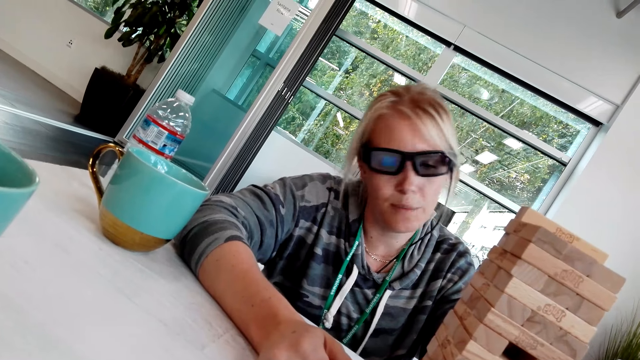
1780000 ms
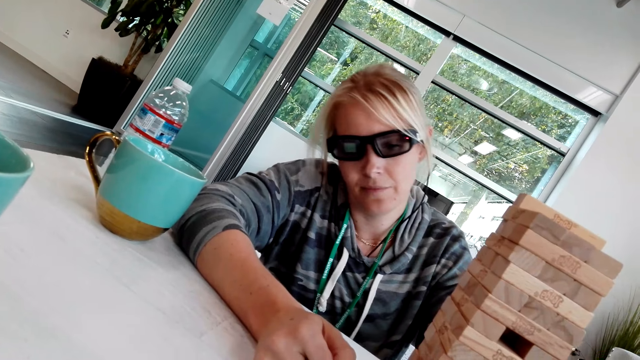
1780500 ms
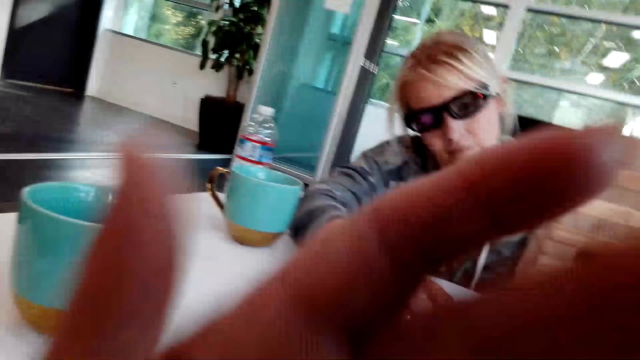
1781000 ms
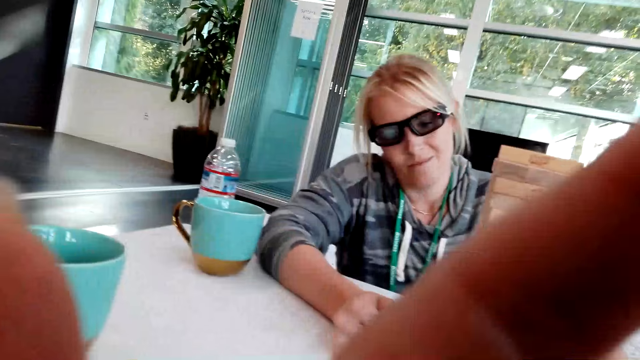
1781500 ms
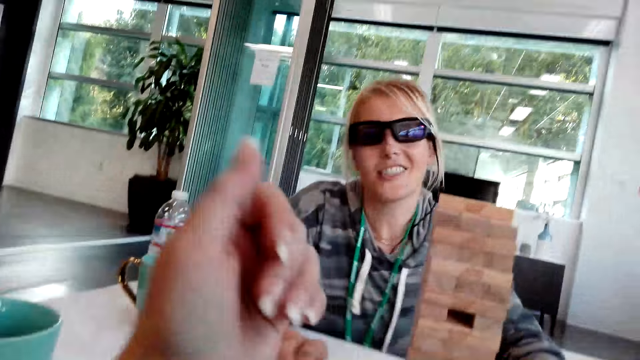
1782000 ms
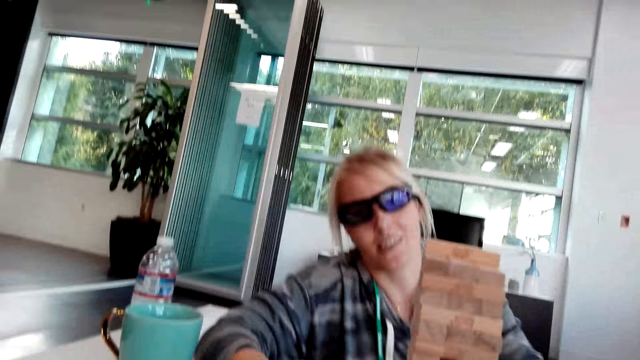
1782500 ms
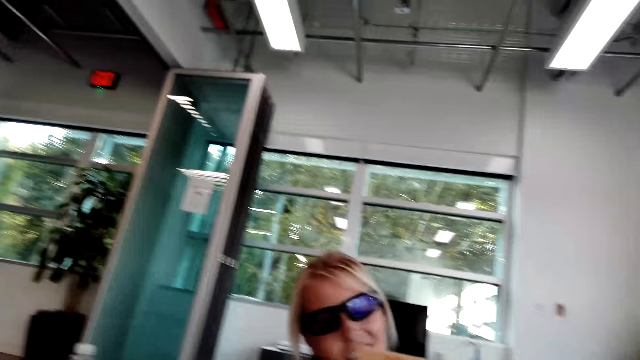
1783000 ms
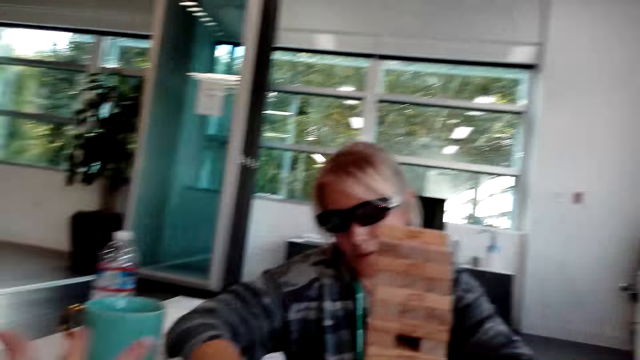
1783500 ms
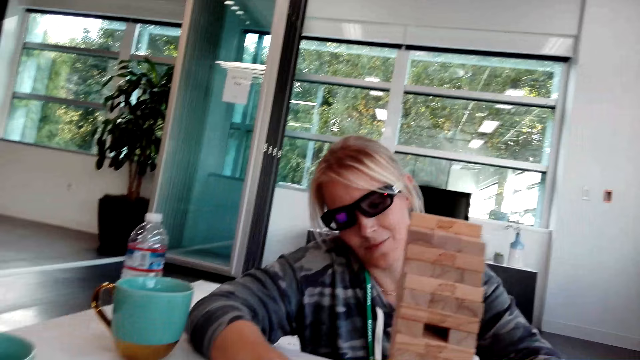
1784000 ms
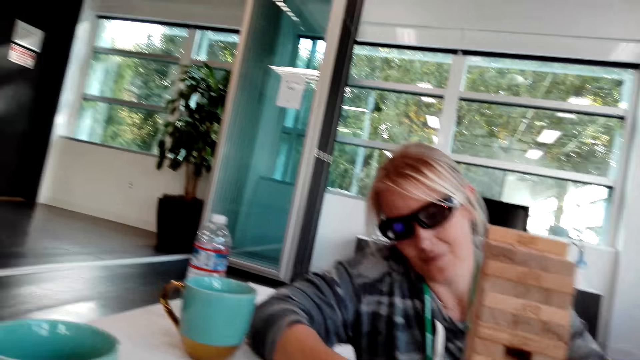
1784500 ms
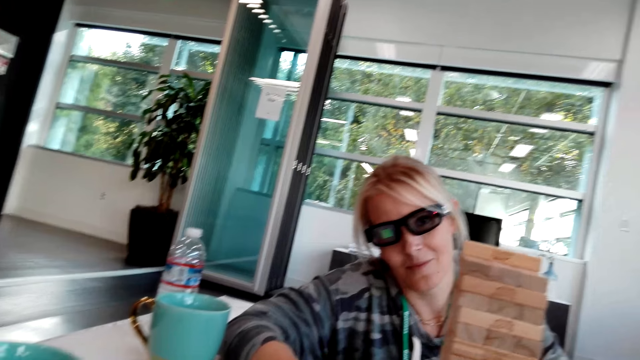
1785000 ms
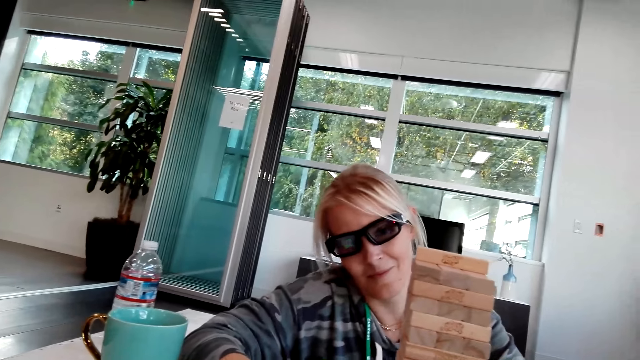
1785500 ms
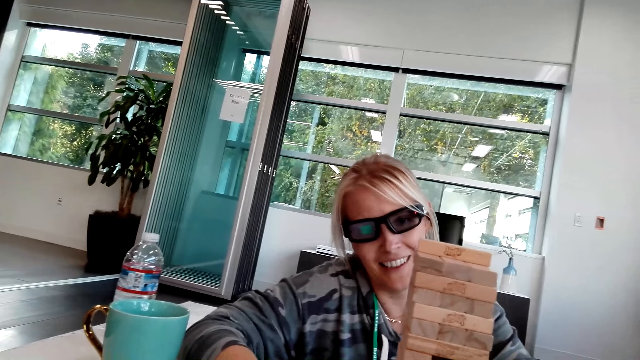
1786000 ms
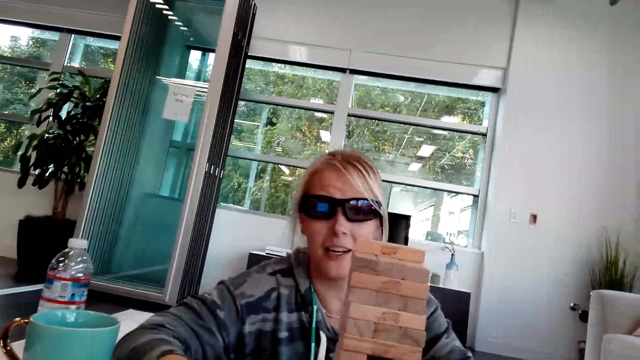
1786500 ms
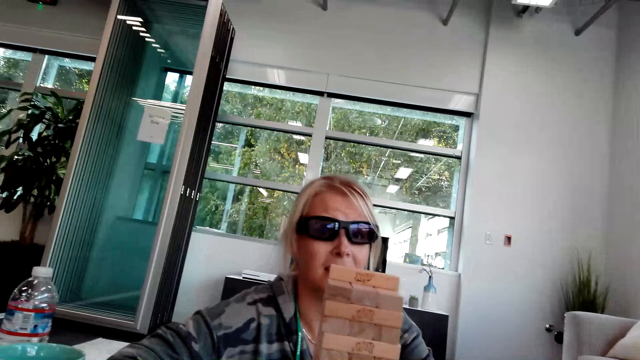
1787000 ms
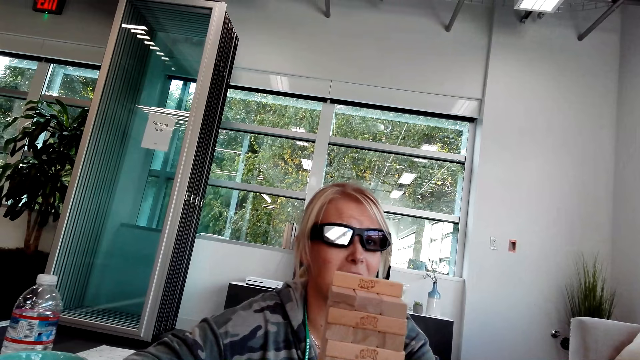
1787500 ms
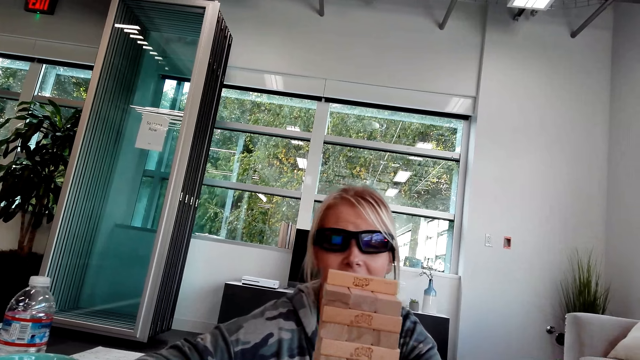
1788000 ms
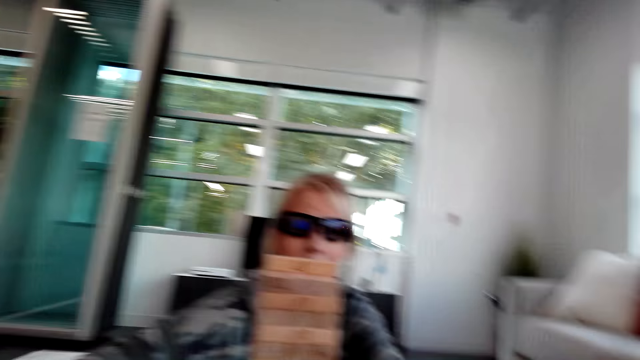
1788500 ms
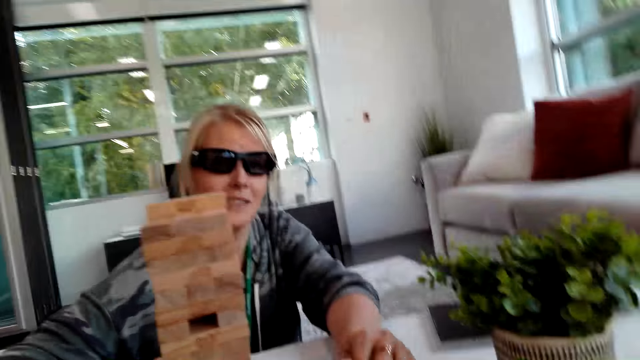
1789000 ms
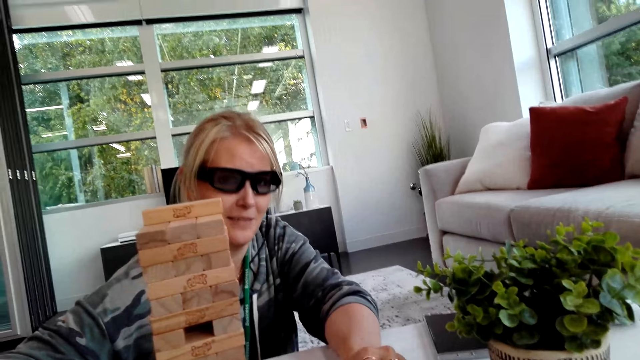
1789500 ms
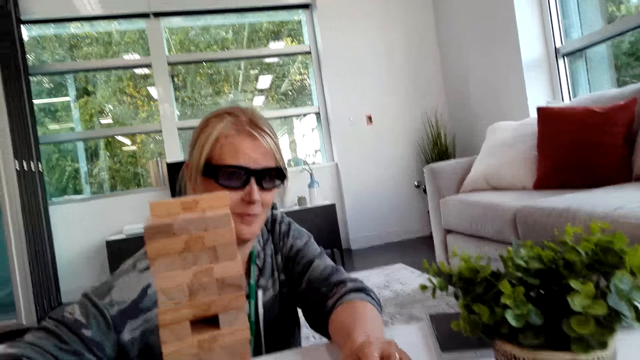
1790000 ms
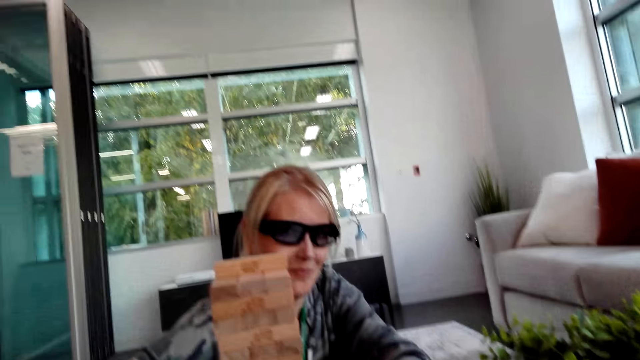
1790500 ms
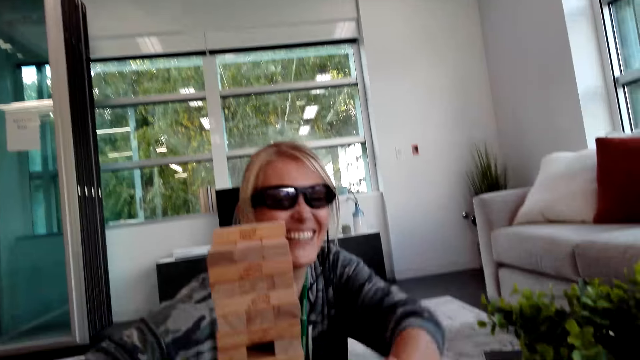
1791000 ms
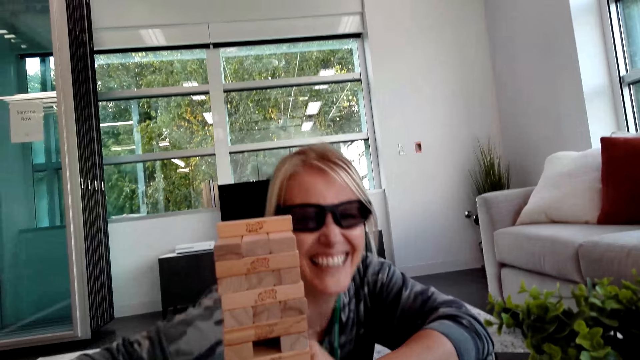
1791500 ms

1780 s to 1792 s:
The camera wearer raises a hand.

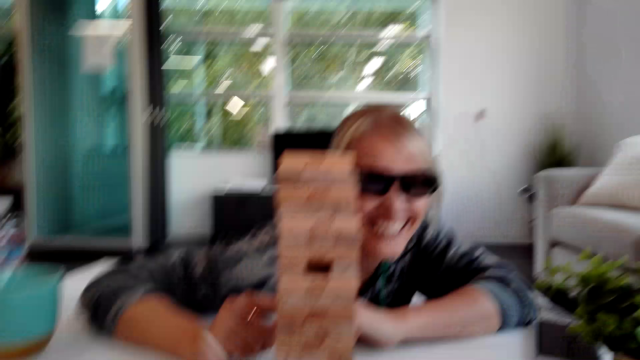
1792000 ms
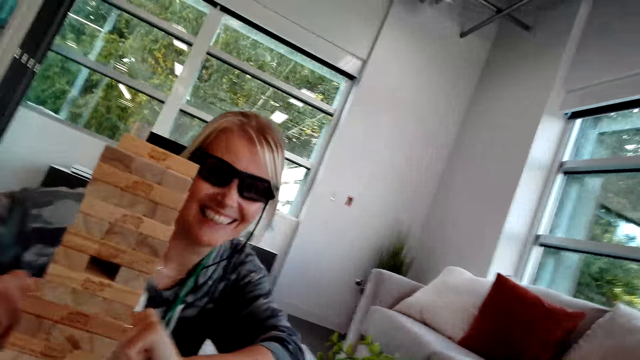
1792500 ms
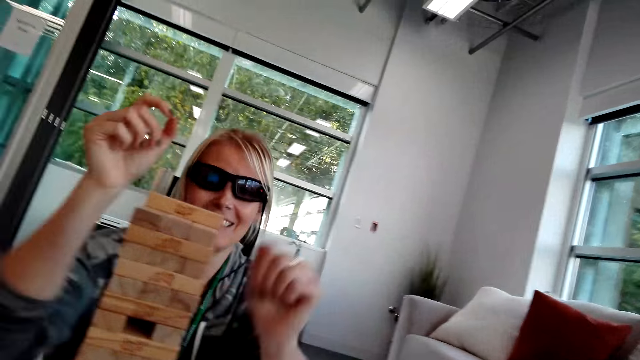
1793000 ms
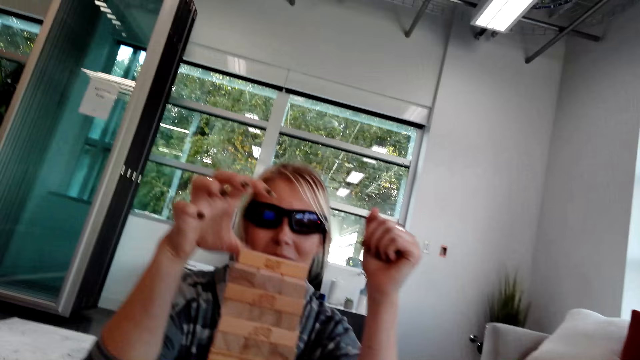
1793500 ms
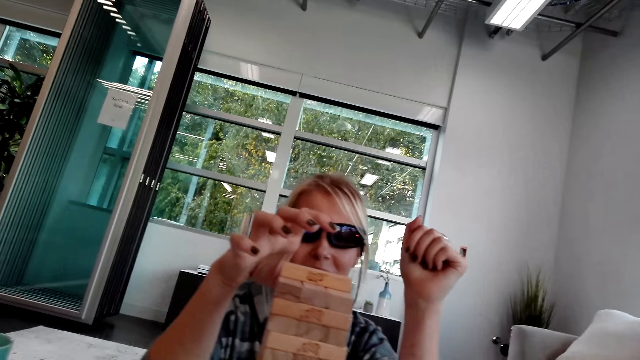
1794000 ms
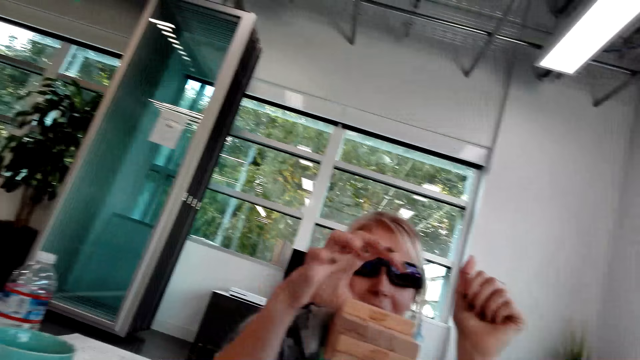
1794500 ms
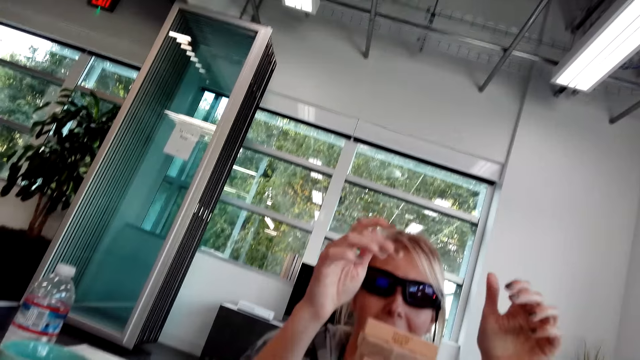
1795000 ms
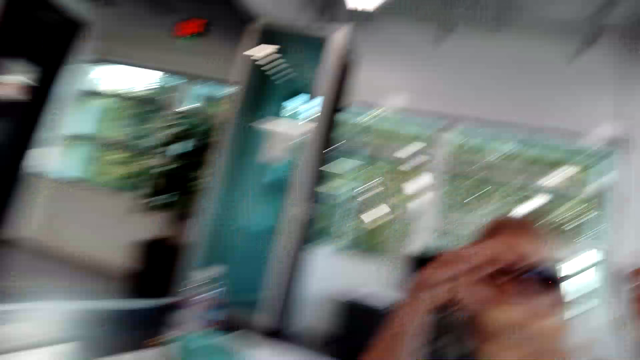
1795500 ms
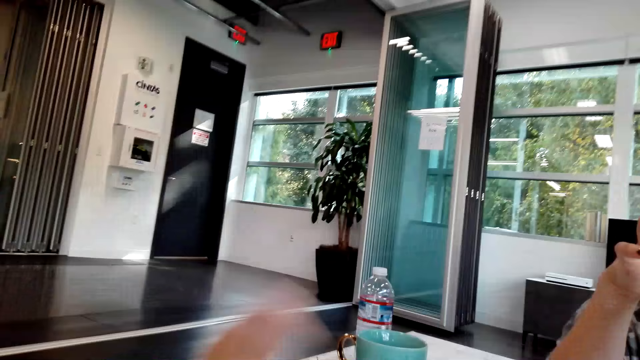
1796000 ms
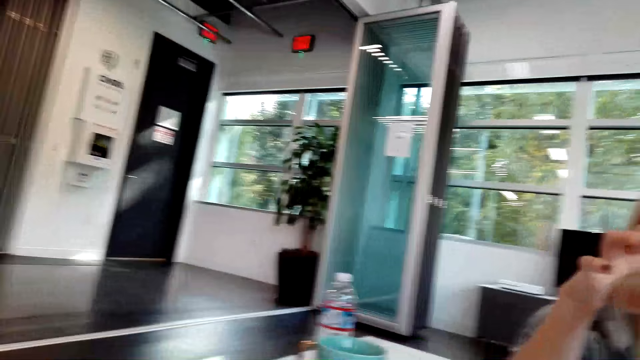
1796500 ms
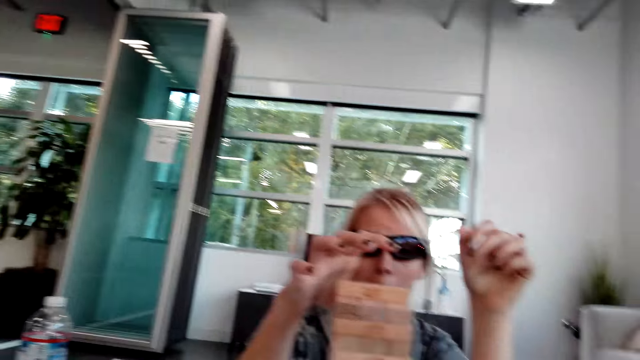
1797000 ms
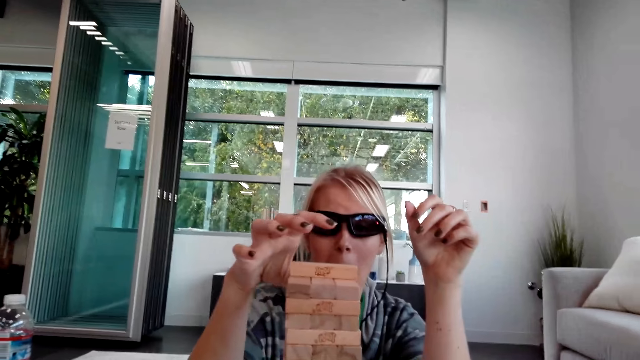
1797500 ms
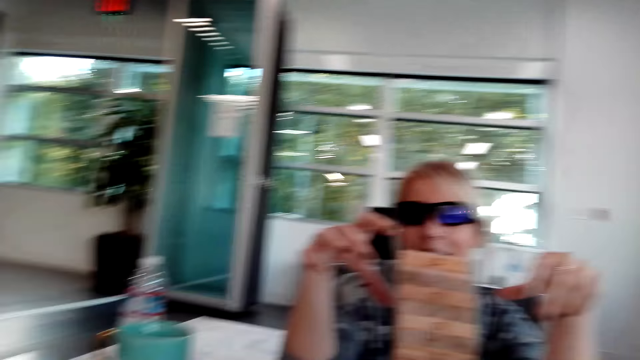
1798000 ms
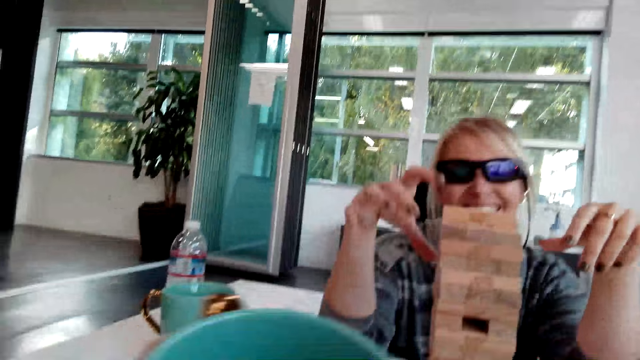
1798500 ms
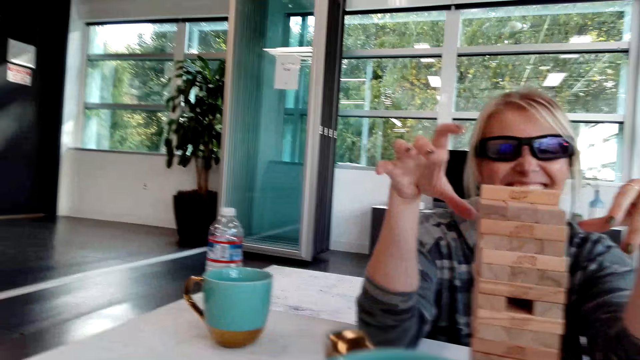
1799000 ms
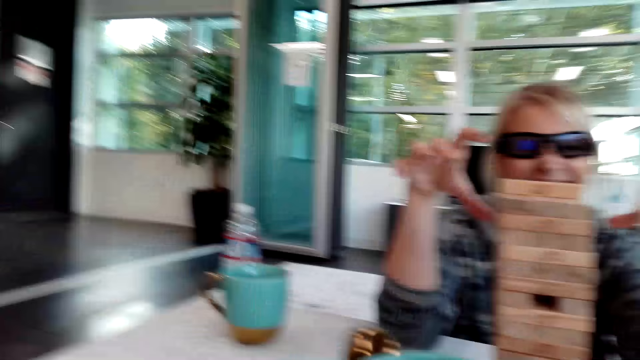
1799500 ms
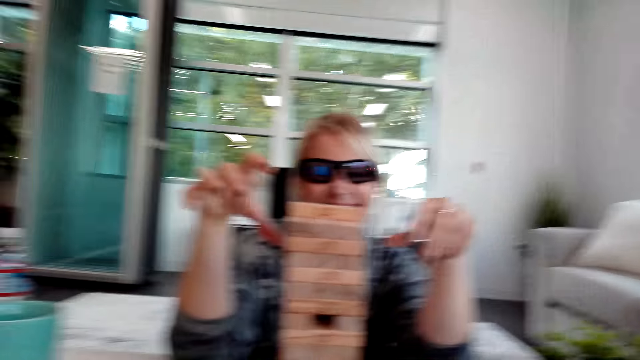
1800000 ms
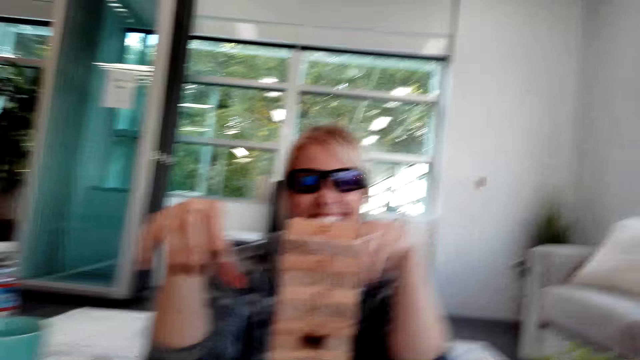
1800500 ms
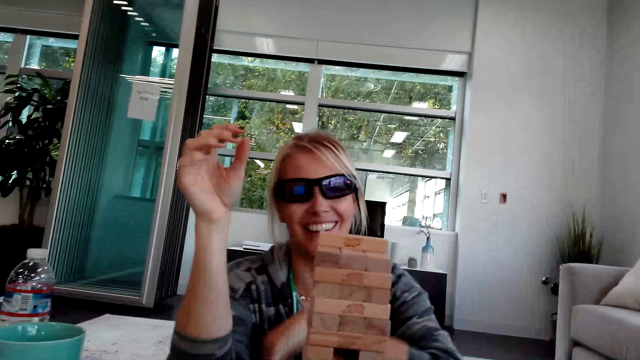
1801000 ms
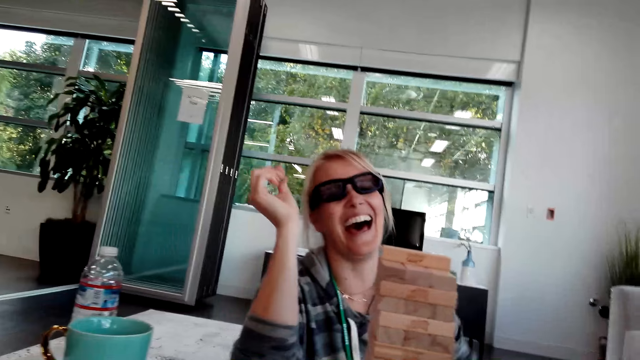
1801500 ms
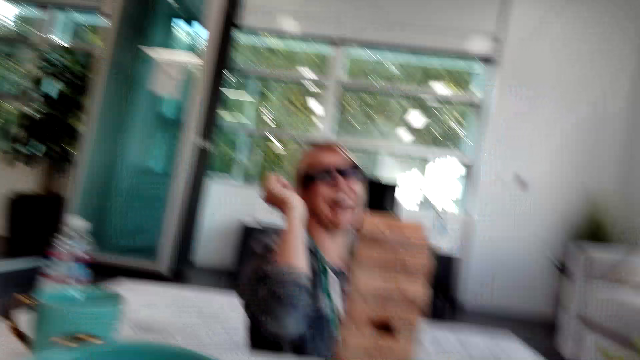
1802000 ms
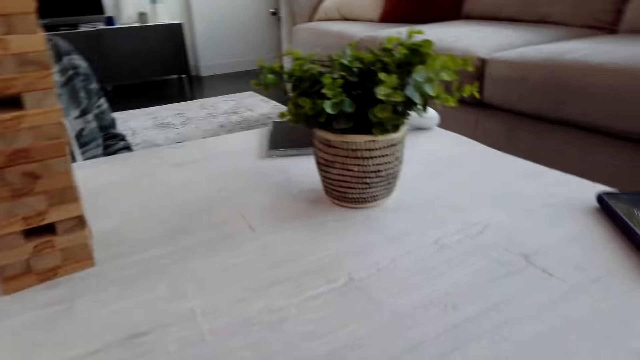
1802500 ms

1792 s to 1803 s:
A person arranges something. The camera wearer drinks from the cup.
